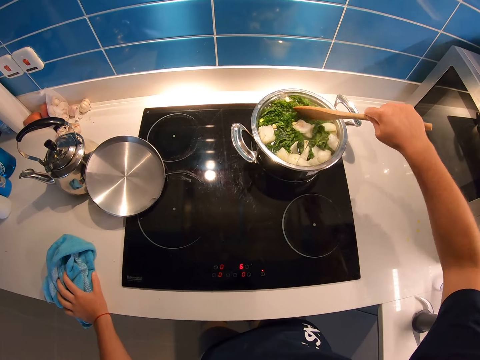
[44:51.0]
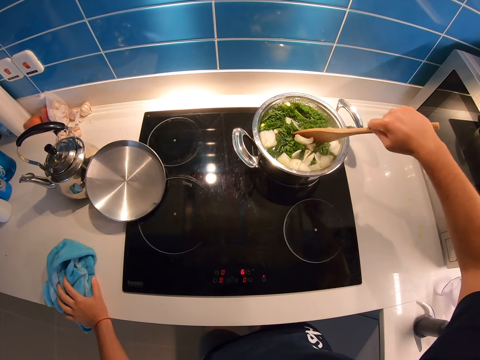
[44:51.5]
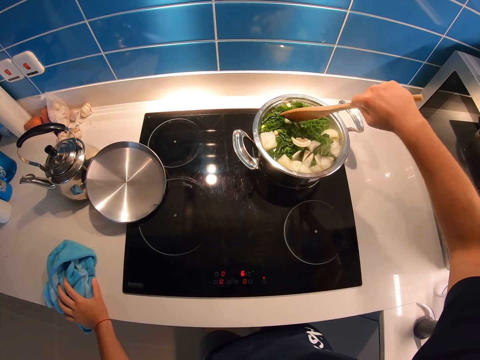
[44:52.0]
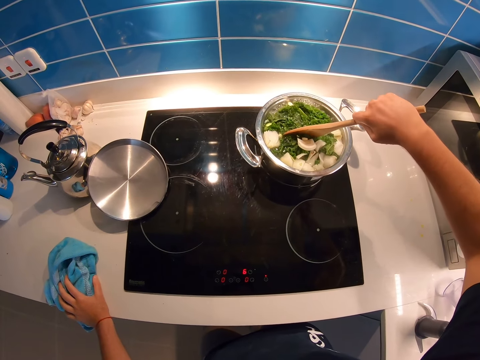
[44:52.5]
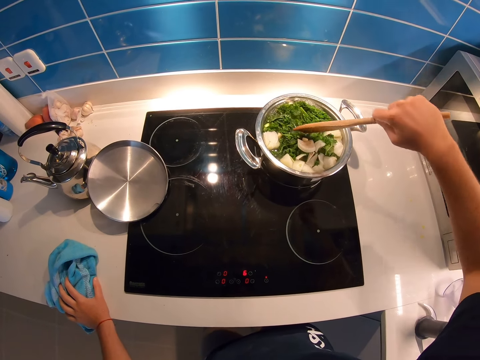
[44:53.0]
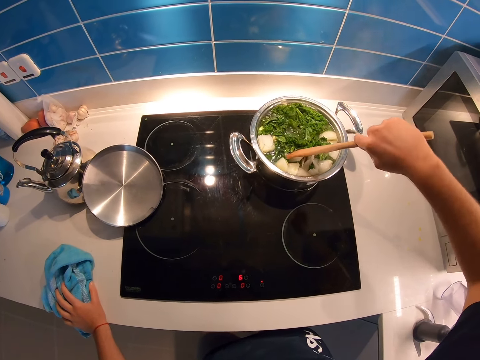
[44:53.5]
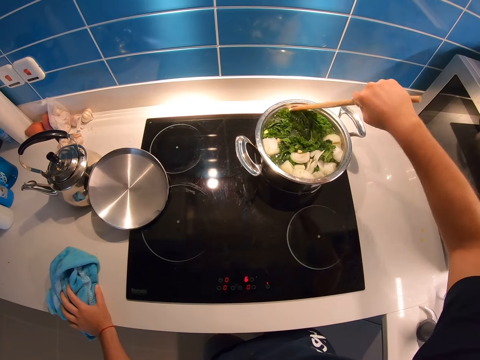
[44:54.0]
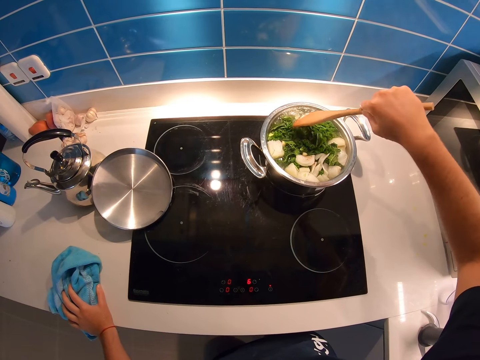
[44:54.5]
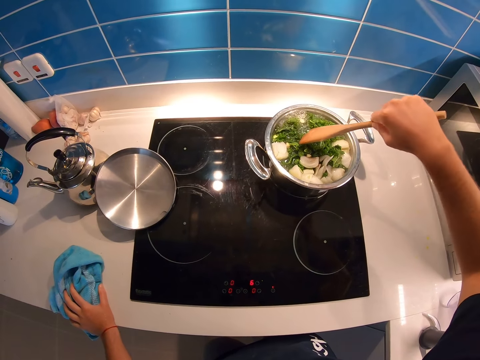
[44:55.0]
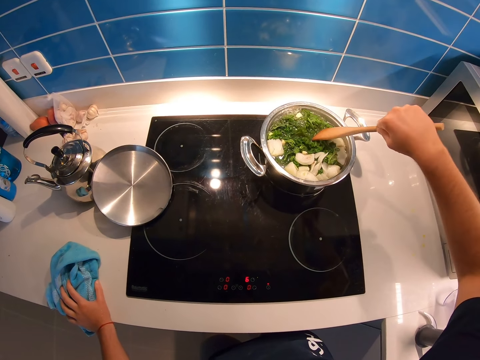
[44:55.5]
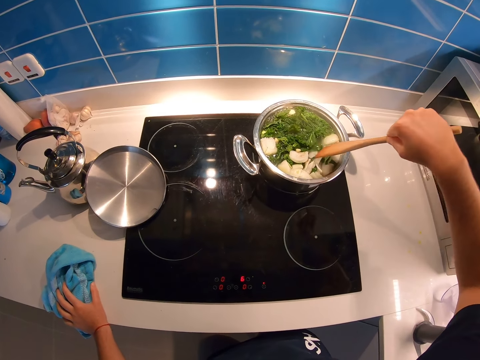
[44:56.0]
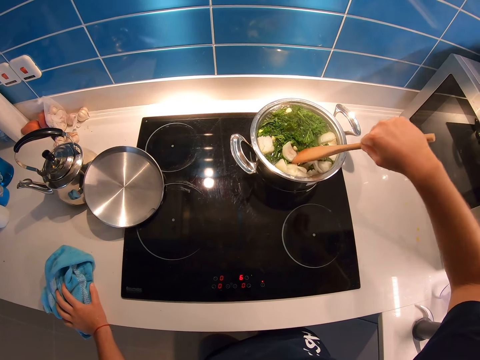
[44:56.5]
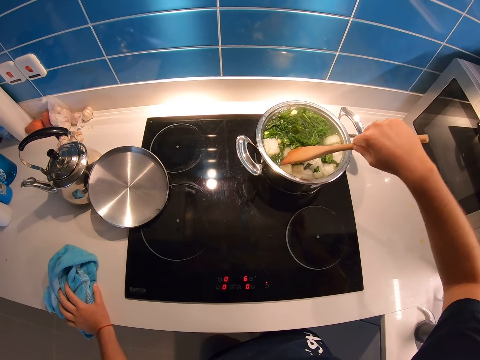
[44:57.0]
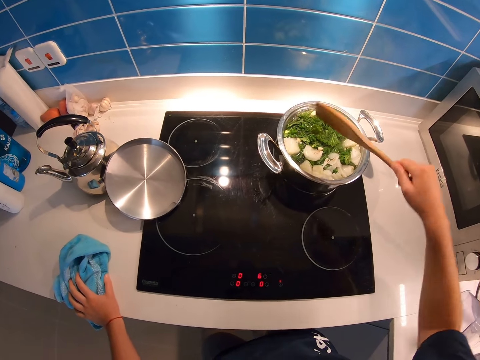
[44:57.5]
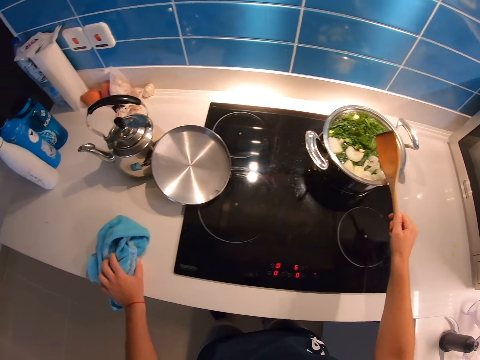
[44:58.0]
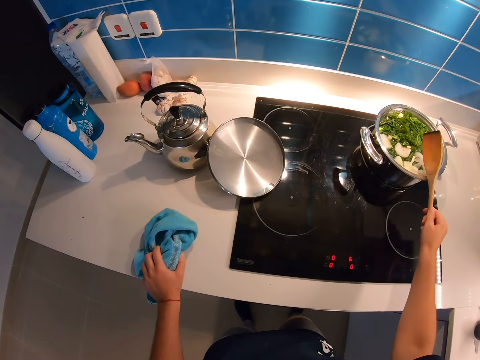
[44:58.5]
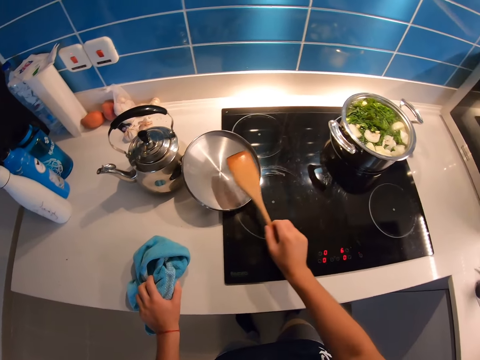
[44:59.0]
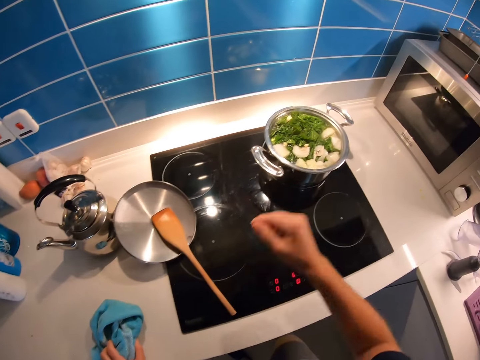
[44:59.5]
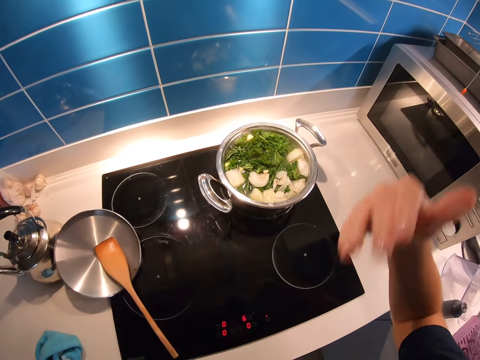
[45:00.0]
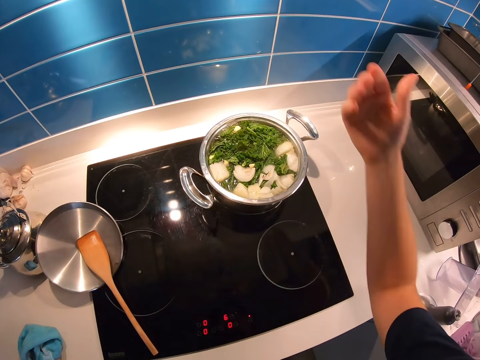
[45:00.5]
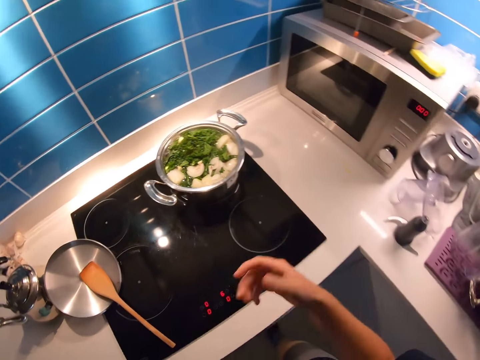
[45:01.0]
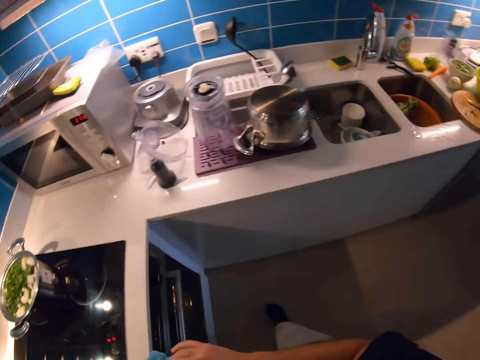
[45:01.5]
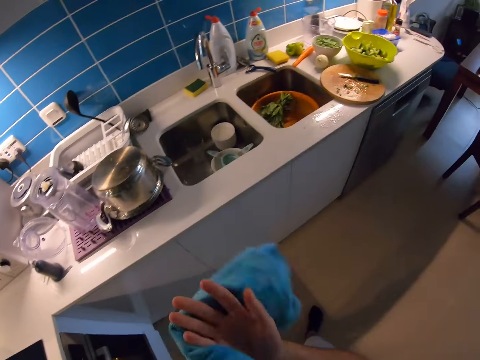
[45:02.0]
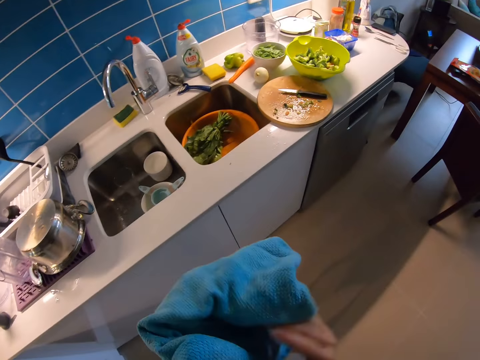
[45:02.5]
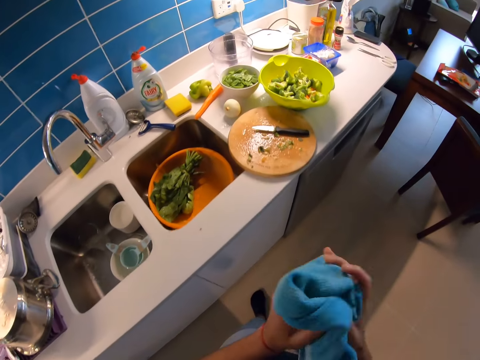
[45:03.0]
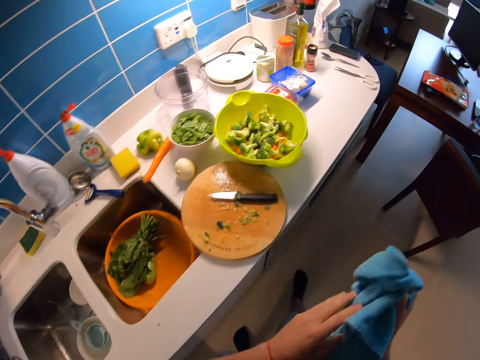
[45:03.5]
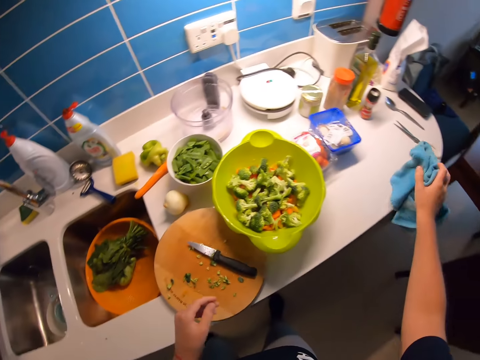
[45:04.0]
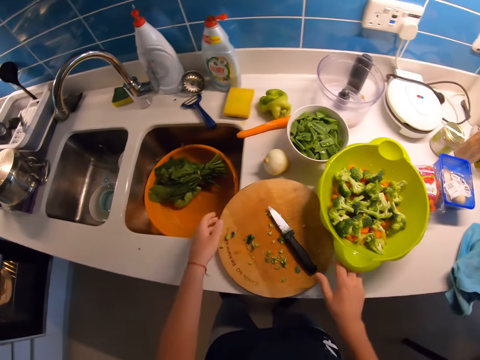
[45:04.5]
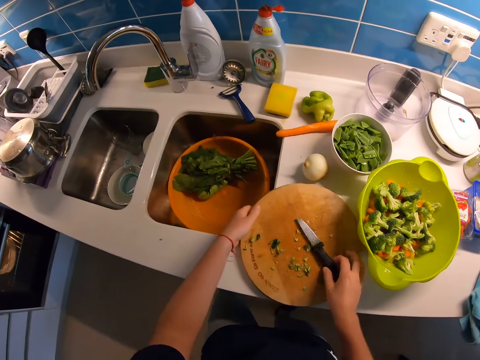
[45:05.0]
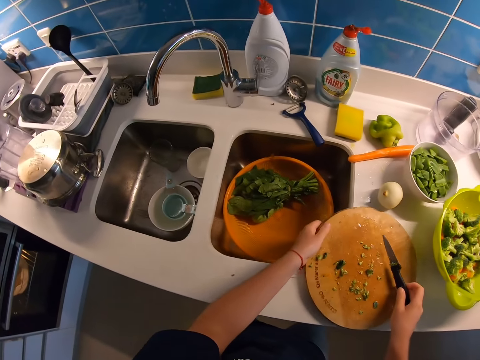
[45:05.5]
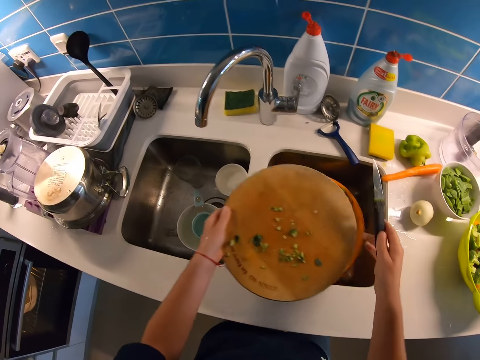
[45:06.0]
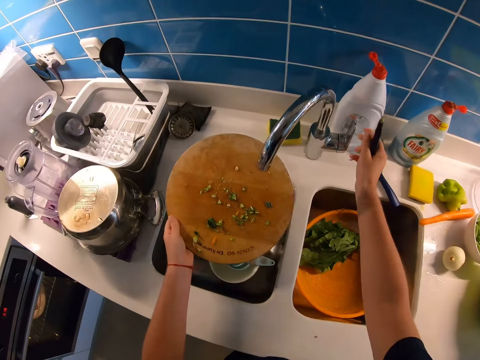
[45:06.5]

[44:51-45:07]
The camera wearer drops the wooden spatula back on the pot cover. They wave their right hand over the pot. They walk back towards the sink. They wipe both hands with the kitchen cloth. They walk around the kitchen. They drop the kitchen cloth on the kitchen counter with their right hand. They pick the cutting board with their left hand. They pick the knife with their right hand.

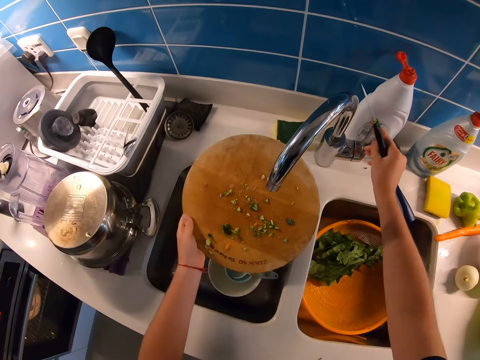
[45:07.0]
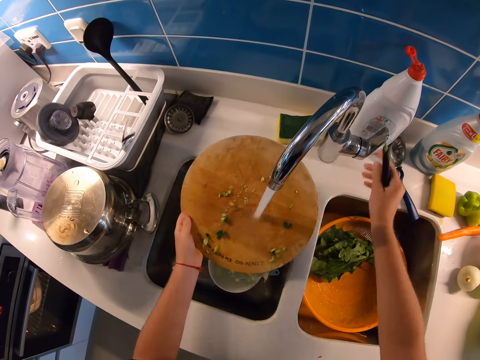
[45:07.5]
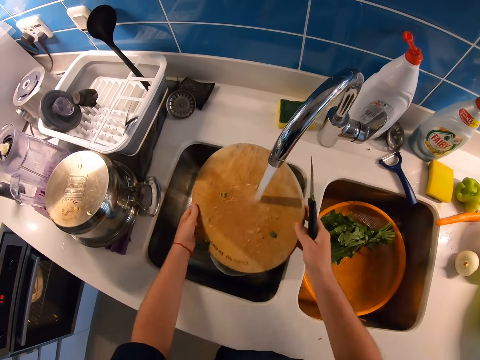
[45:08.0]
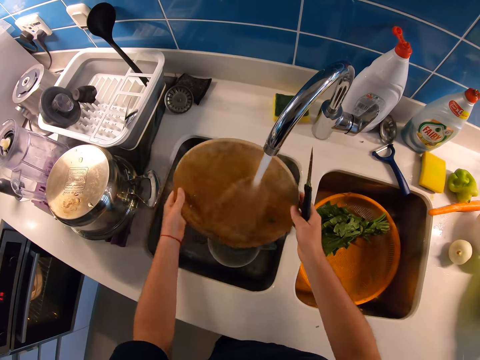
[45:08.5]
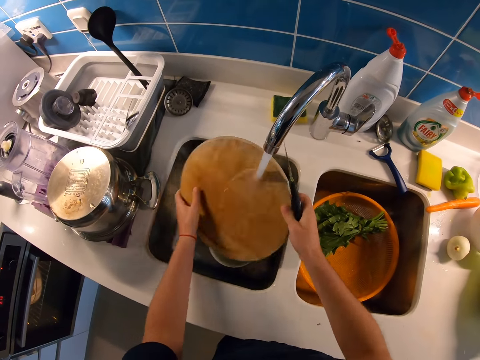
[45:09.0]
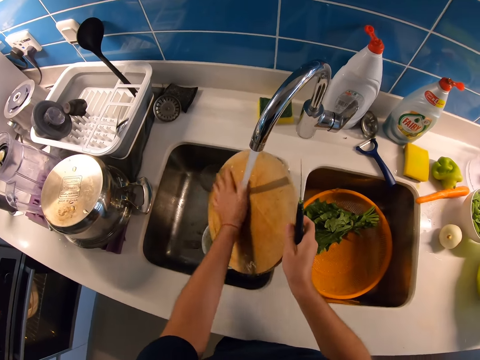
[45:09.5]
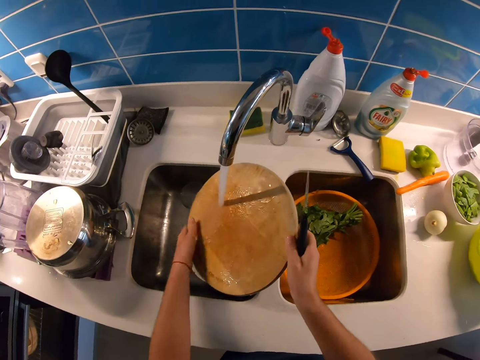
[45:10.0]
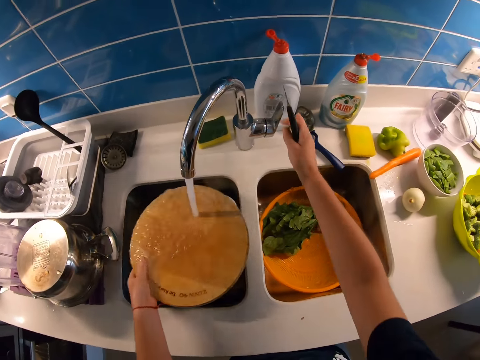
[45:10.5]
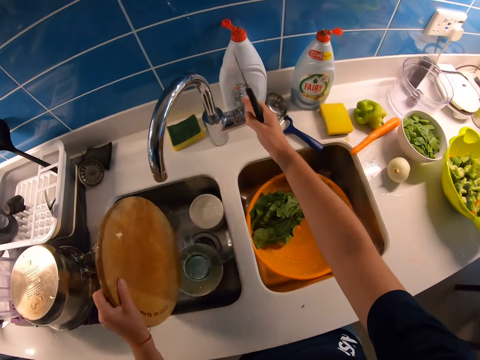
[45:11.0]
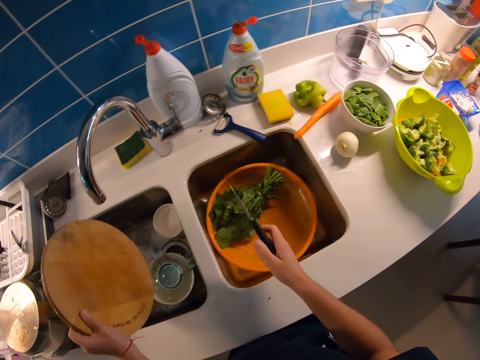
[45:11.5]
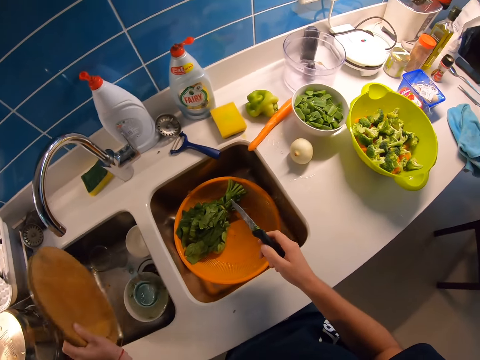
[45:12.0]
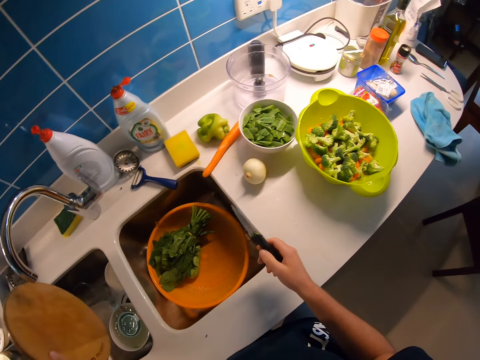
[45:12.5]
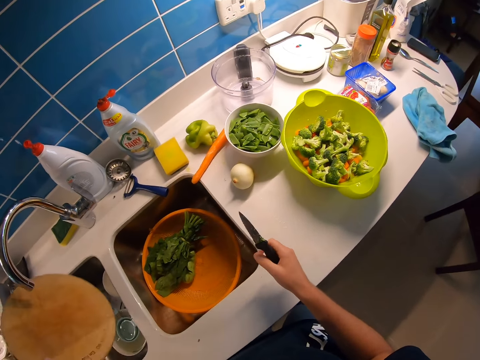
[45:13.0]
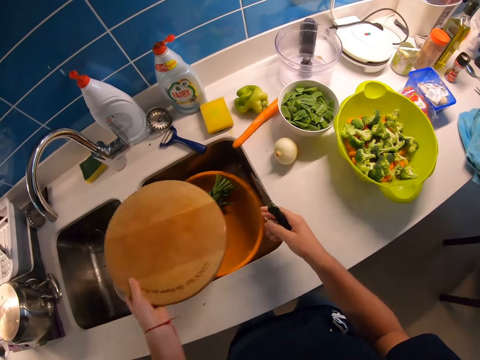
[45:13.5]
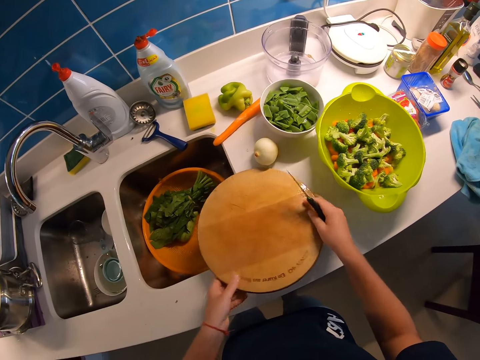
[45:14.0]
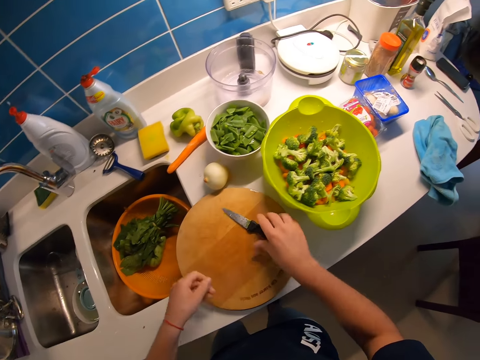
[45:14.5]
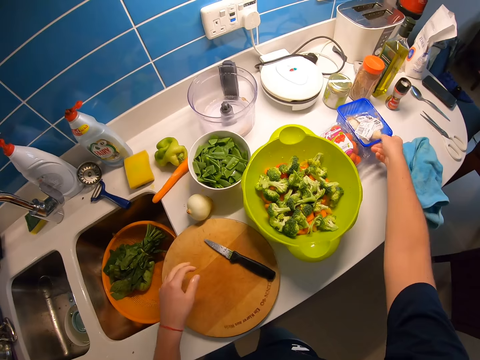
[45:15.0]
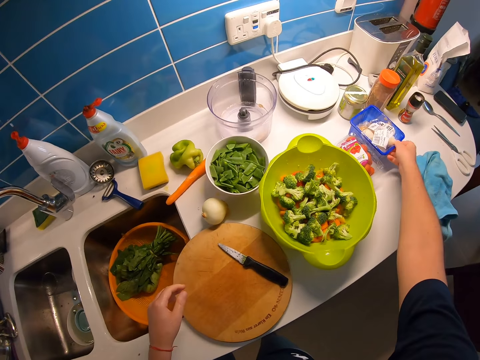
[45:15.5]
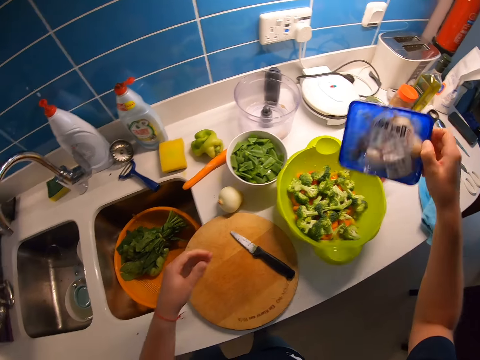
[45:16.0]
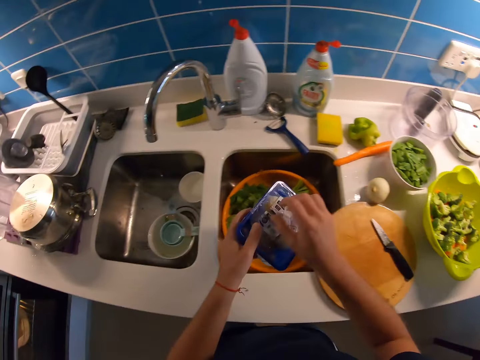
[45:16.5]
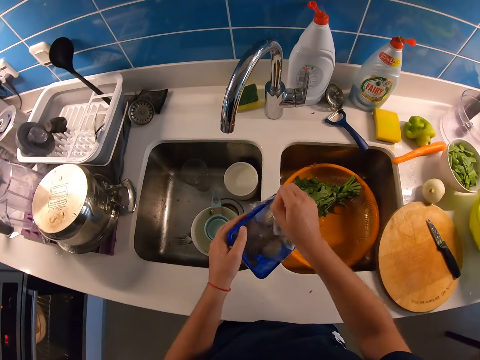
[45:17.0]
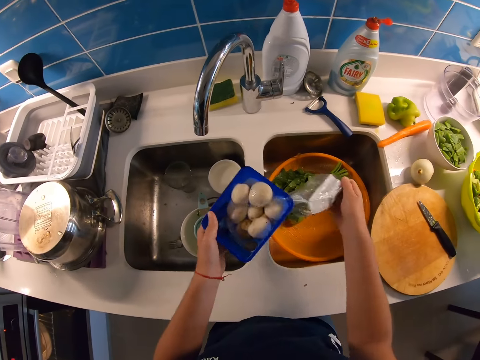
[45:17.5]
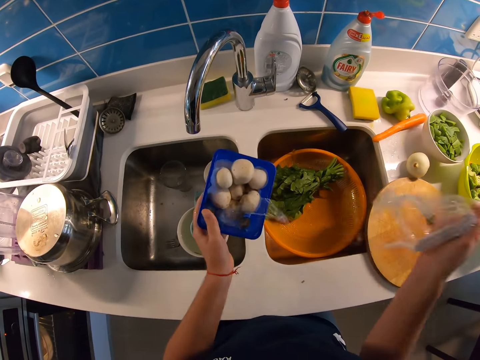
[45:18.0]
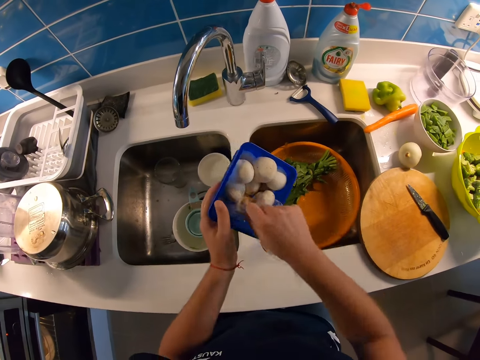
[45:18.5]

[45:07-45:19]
The camera wearer turns on the tap with his right hand. He rinses the cutting board under the tap. He holds the cutting board with his right hand. He rinses the cutting board. He turns off the tap with his right hand. He removes excess water. He drops the cutting board on the kitchen counter. He drops the knife on the cutting board. He picks the pack of mushrooms with his right hand. He holds the pack of mushrooms in both hands. He uncovers the pack of mushrooms with his right hand.
